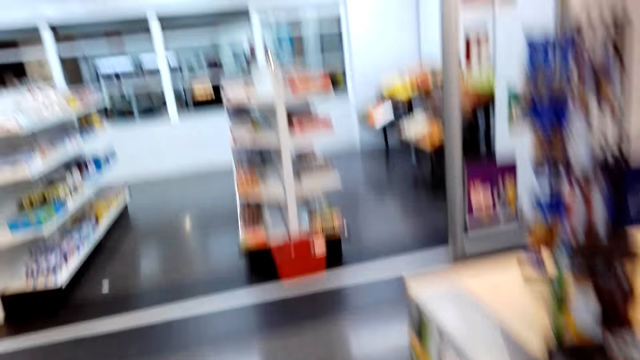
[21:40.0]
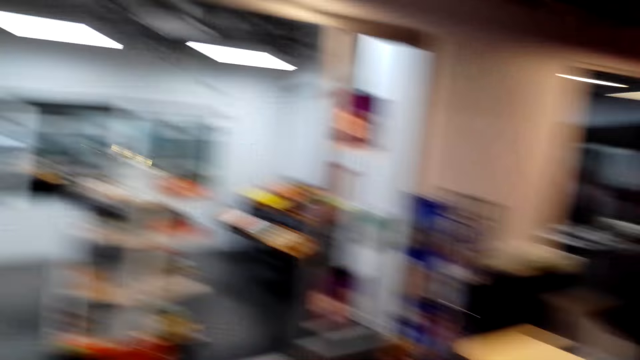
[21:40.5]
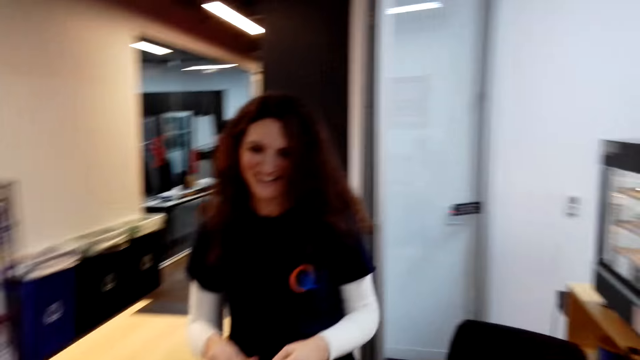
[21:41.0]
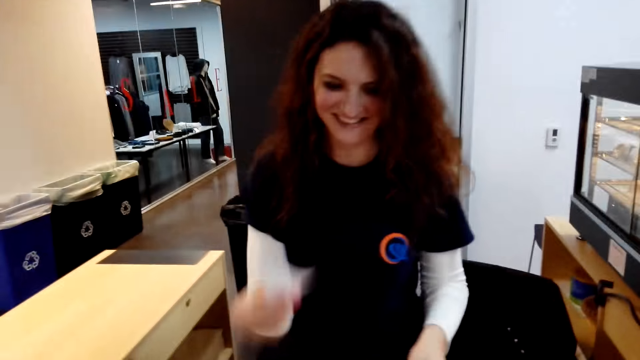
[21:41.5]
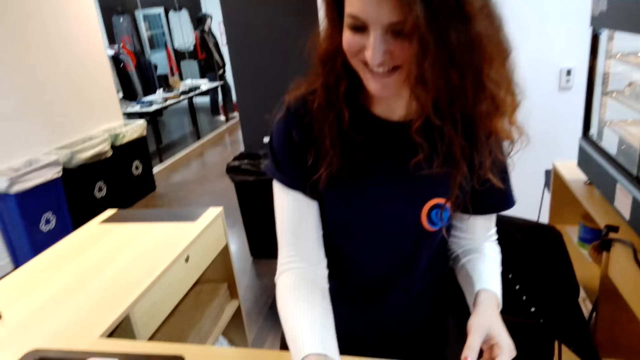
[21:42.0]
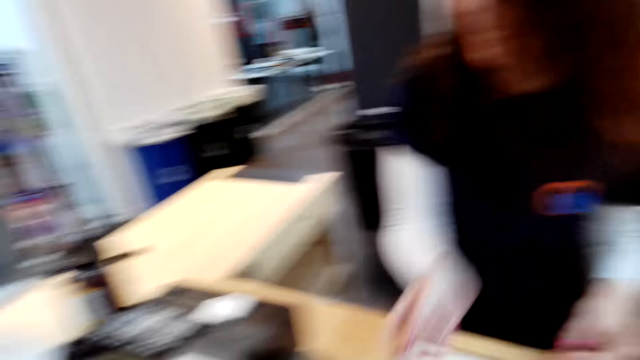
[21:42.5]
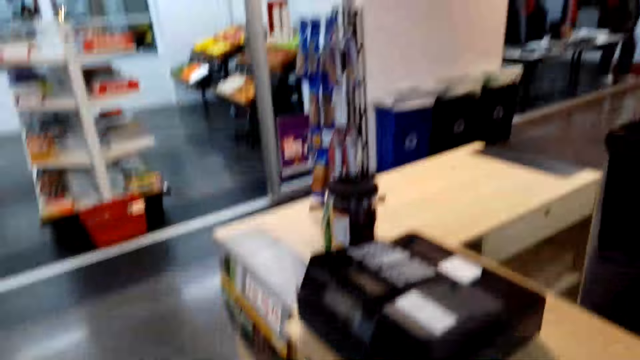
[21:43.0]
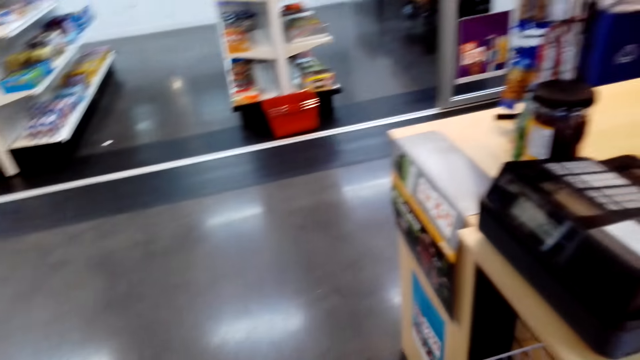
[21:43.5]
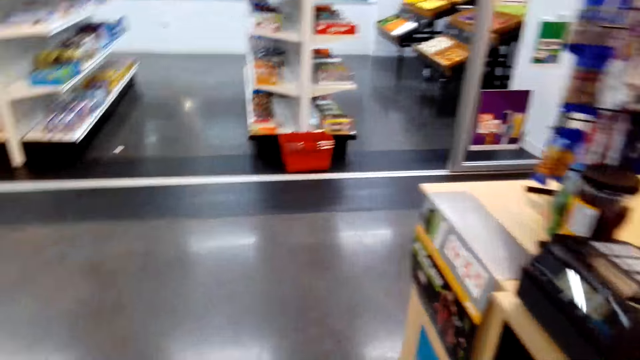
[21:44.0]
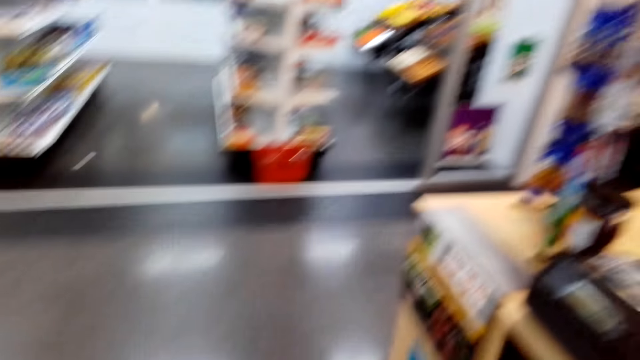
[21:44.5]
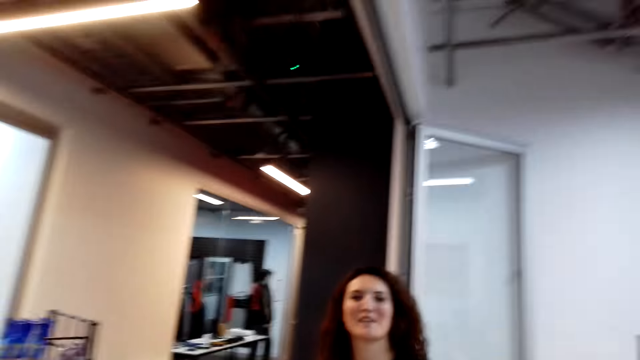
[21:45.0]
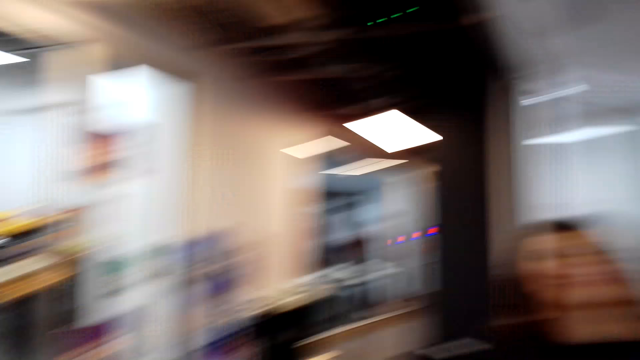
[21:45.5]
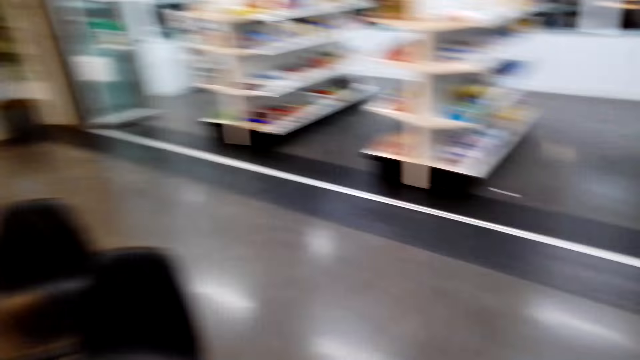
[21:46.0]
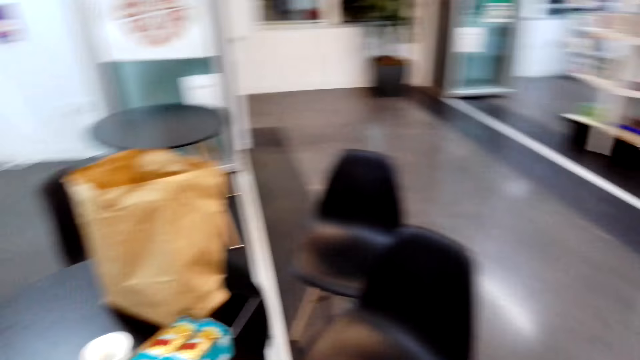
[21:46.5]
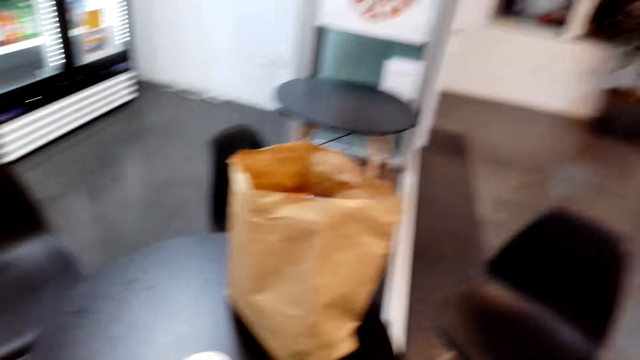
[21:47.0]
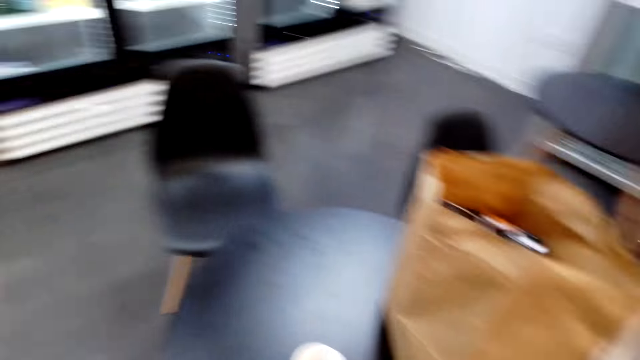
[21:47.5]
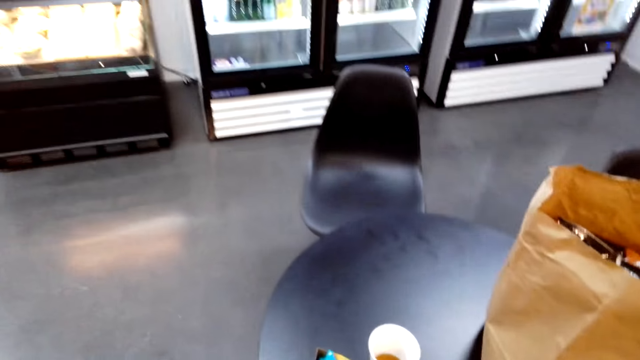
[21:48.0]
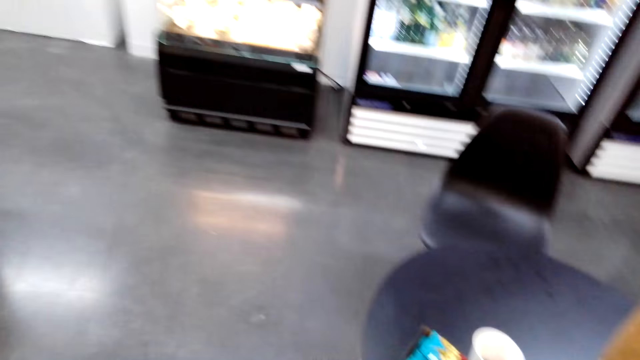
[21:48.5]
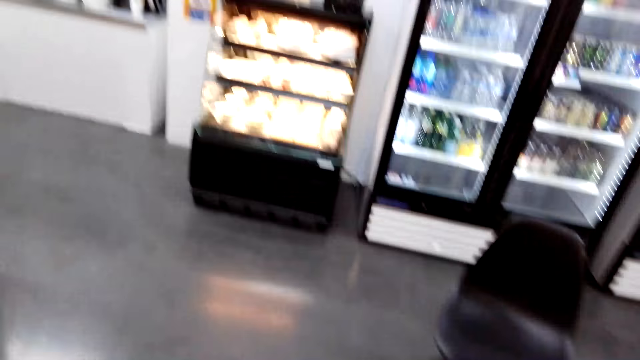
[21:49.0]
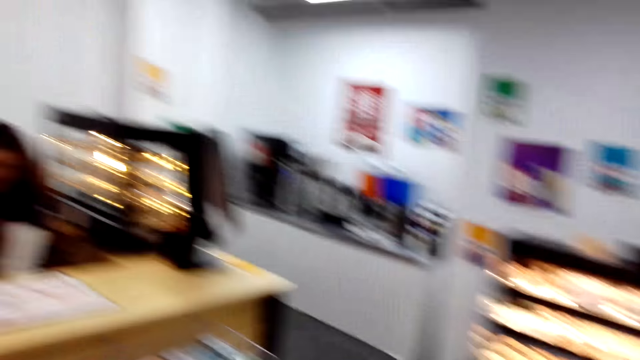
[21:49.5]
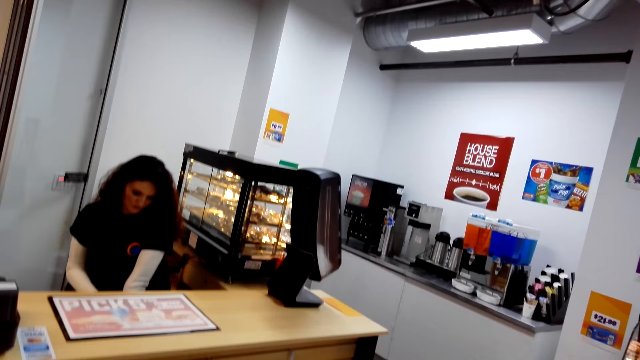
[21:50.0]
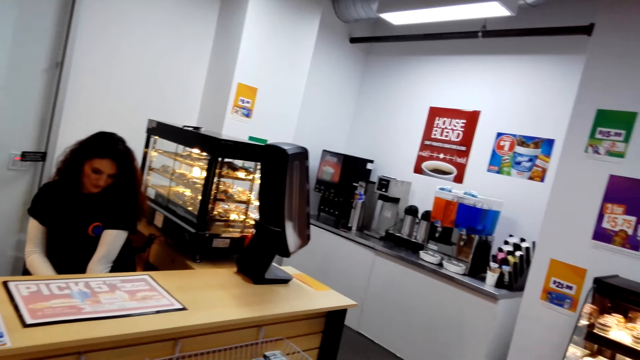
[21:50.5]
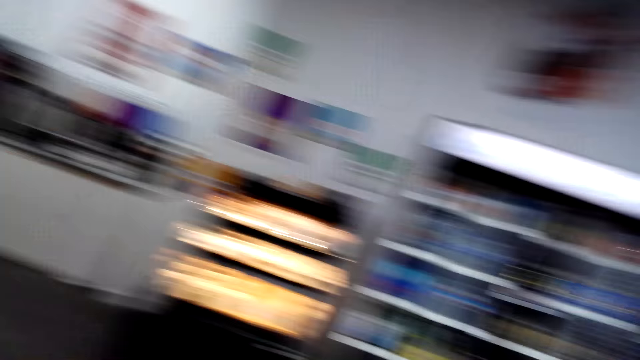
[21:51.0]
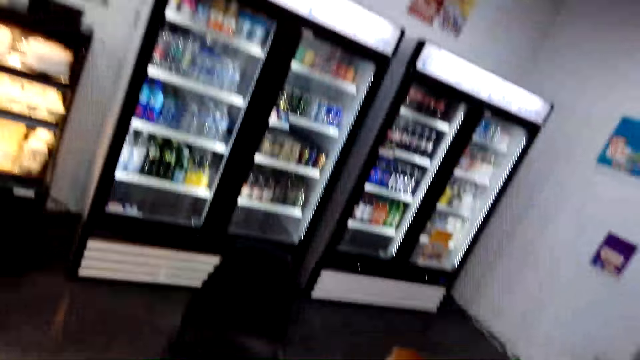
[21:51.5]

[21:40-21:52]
A woman gives the receipt to the camera wearer. The camera wearer moves around.

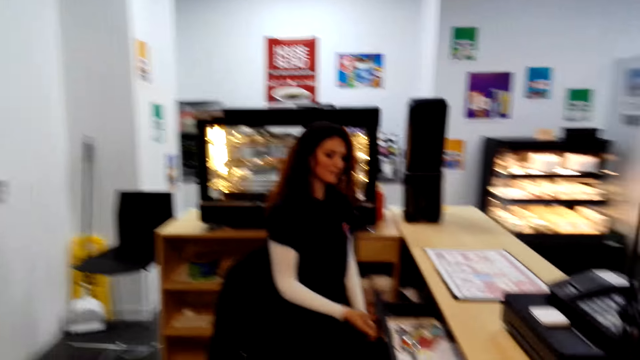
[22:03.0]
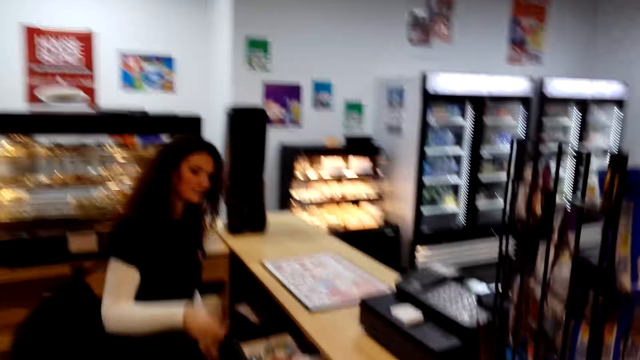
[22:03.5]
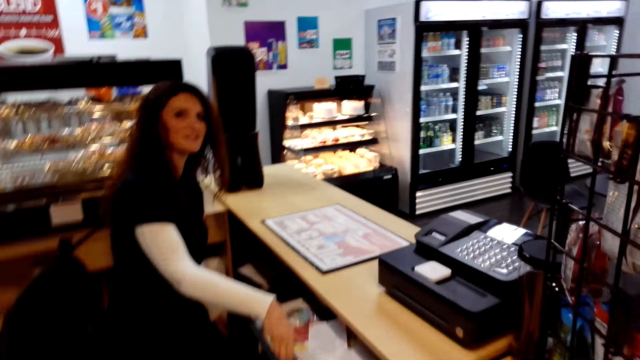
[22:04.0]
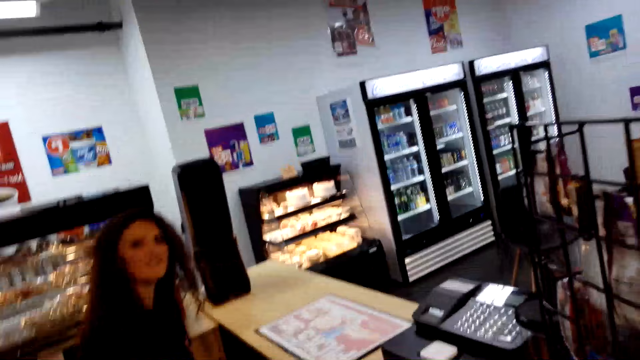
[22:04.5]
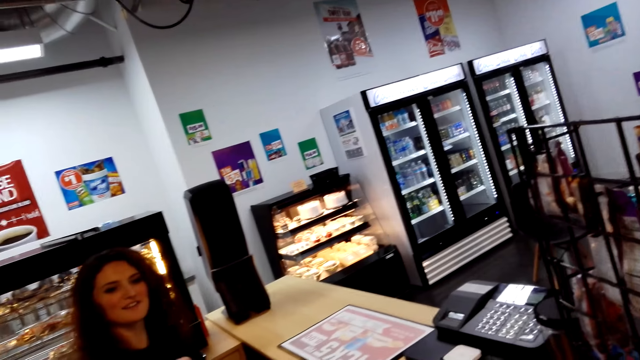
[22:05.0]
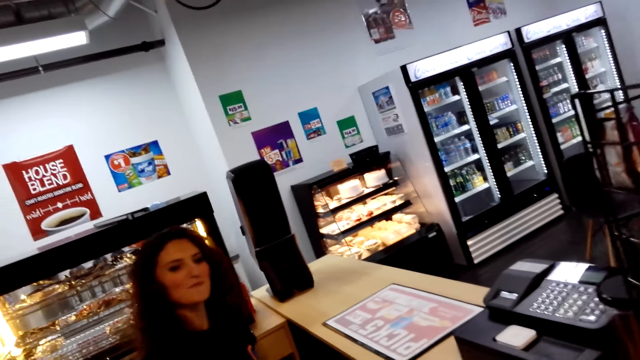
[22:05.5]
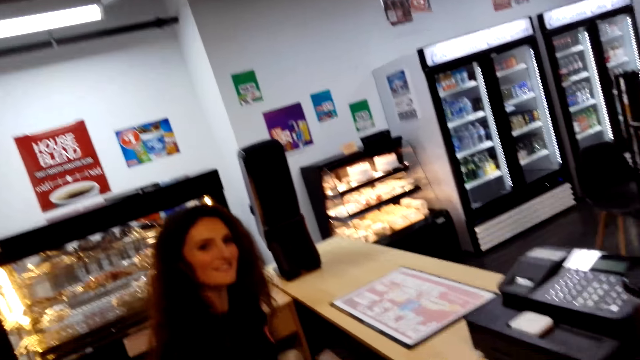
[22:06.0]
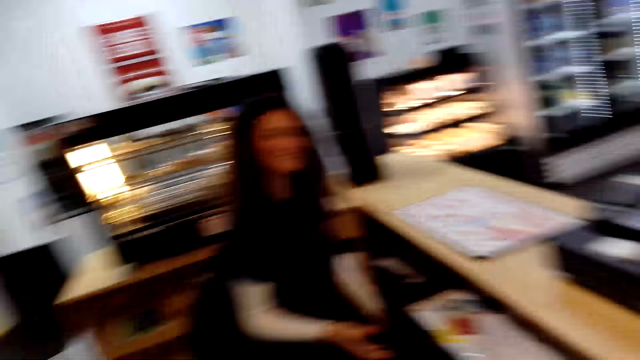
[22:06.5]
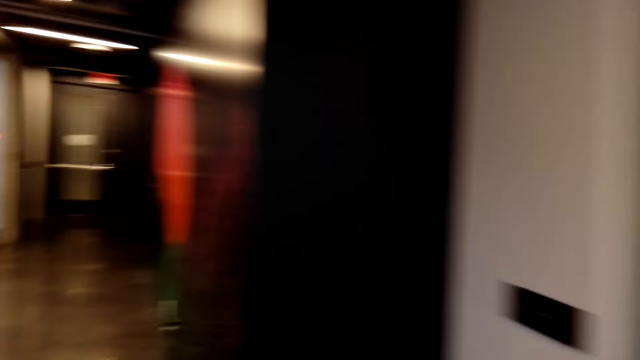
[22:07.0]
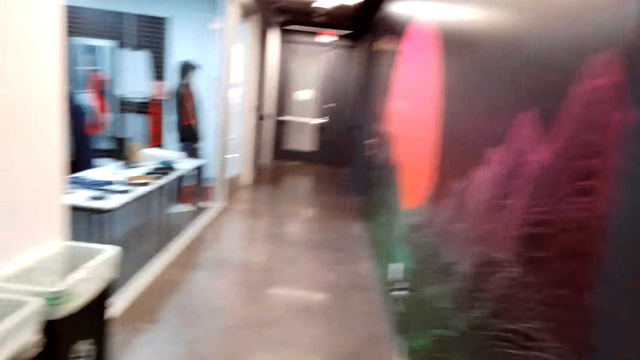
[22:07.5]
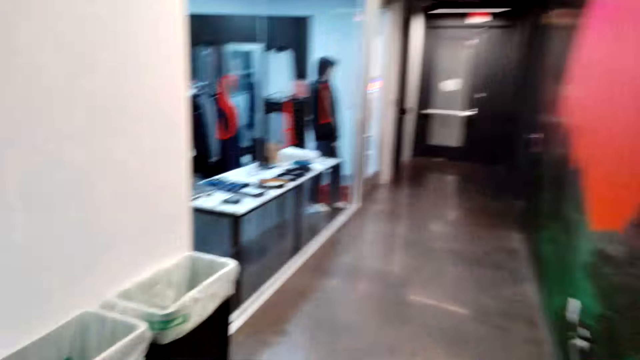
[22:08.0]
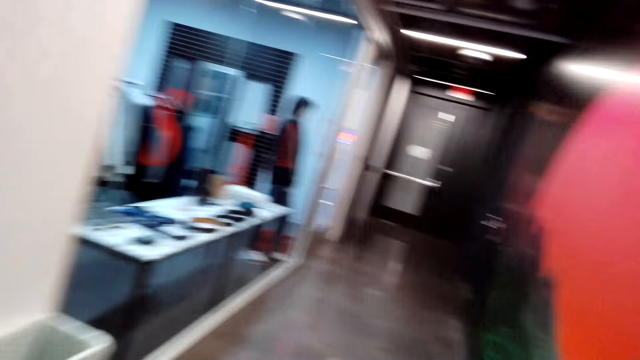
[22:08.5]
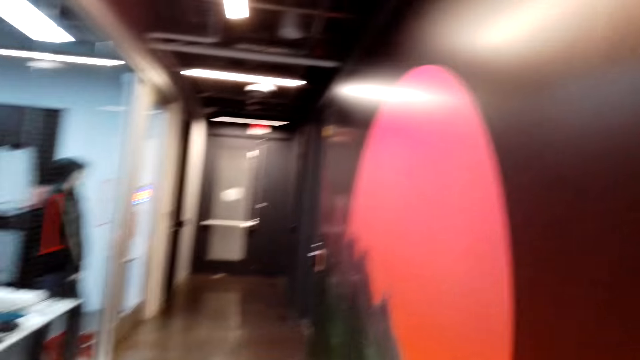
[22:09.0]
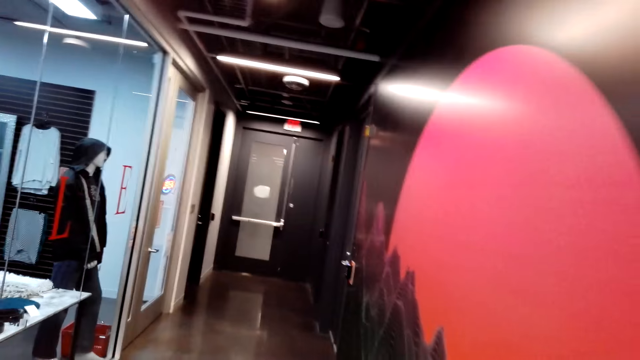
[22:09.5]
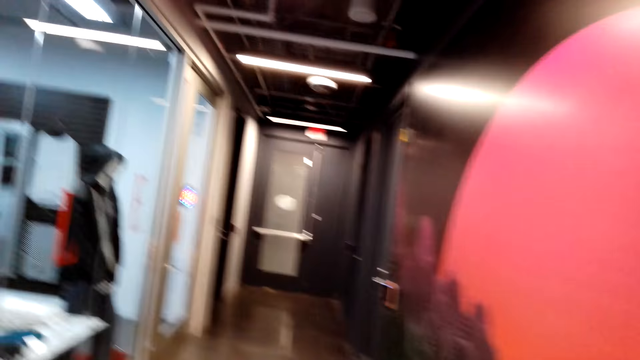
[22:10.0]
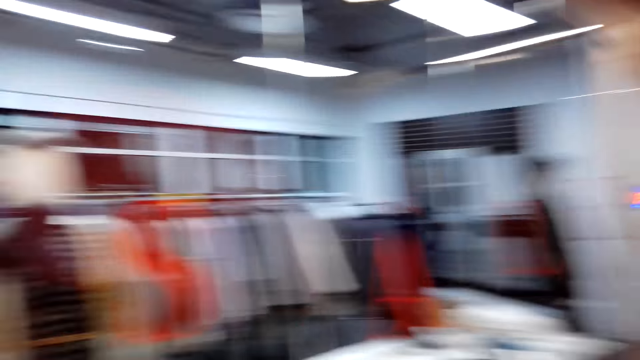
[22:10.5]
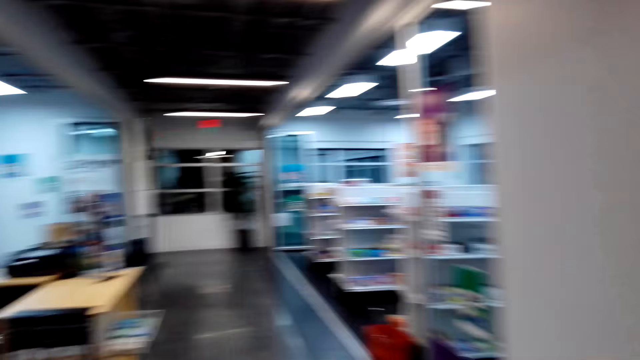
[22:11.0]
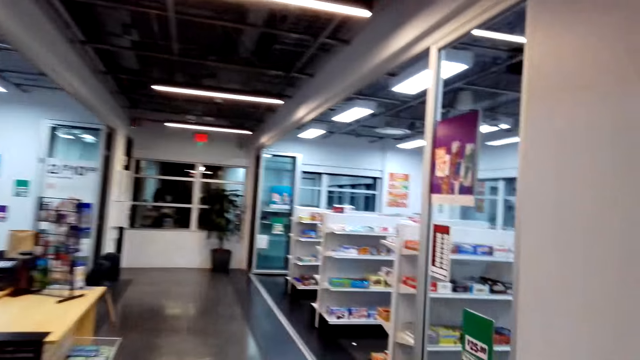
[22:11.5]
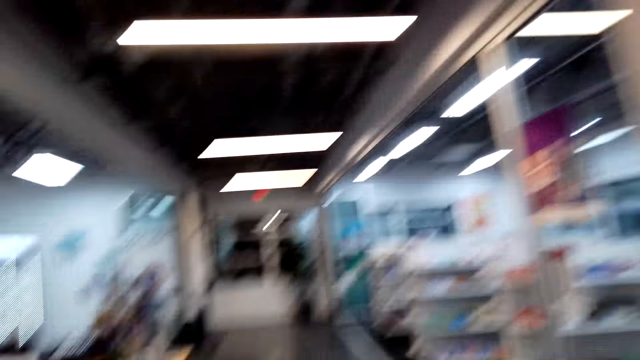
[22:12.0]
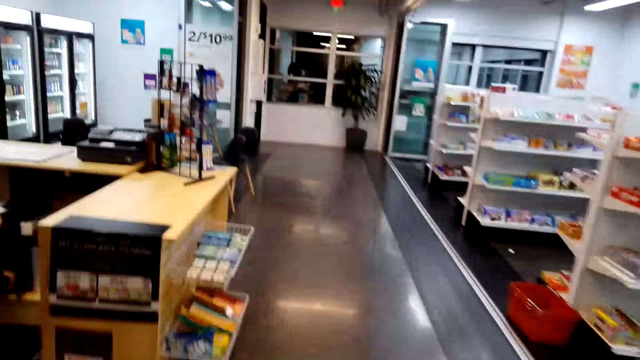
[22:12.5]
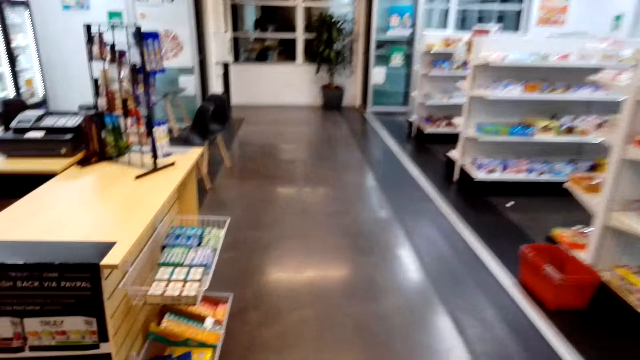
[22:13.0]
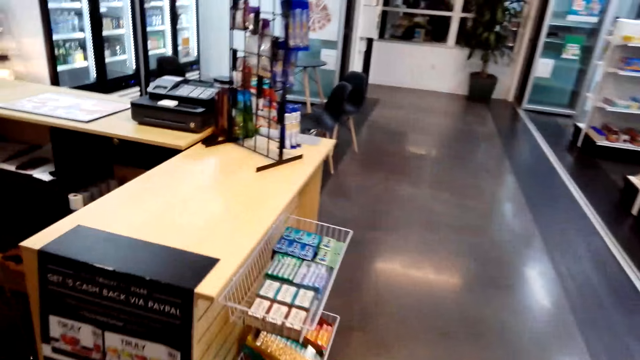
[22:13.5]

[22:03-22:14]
A woman picks up keys from the bench and gives the keys to the camera wearer. The camera wearer moves around.
